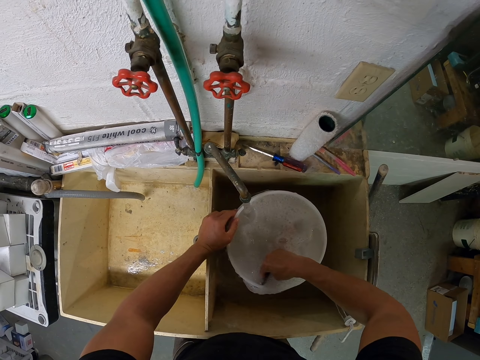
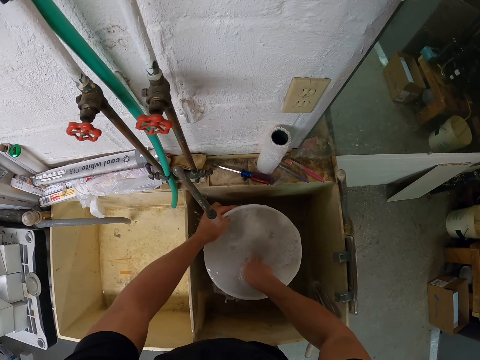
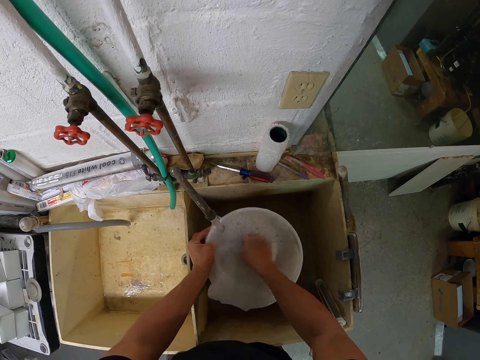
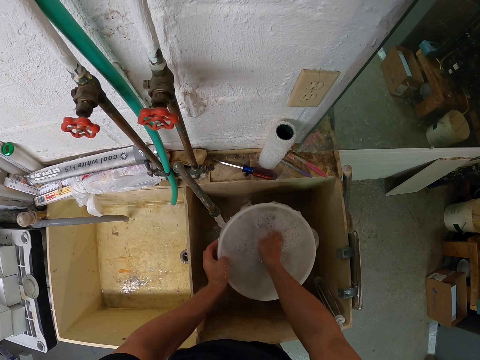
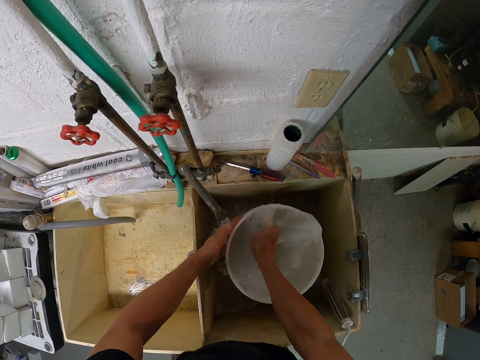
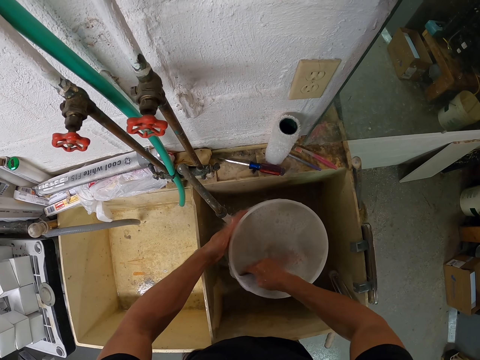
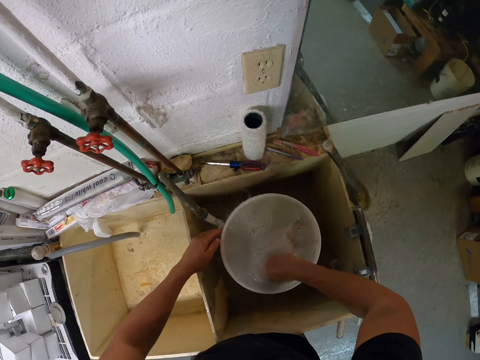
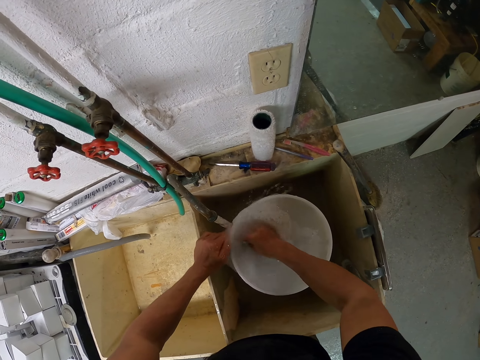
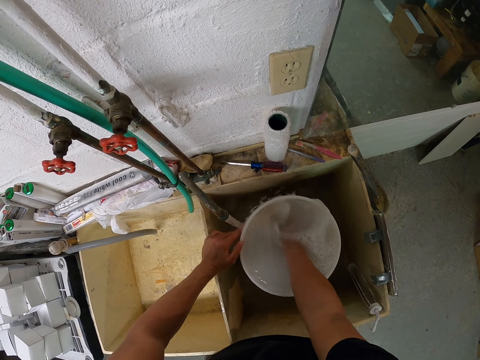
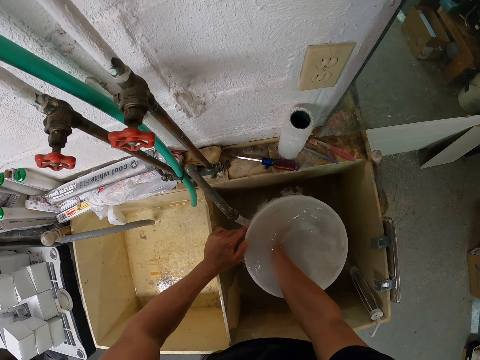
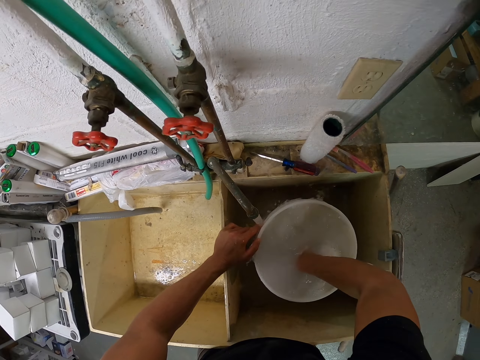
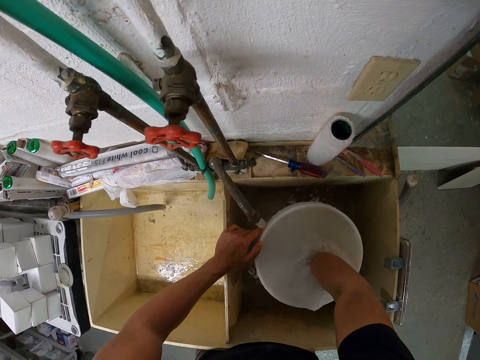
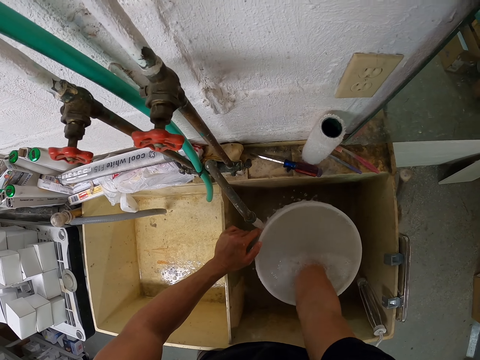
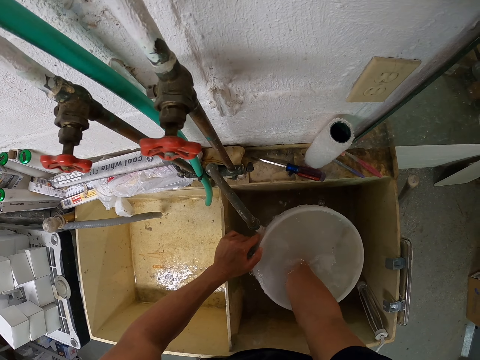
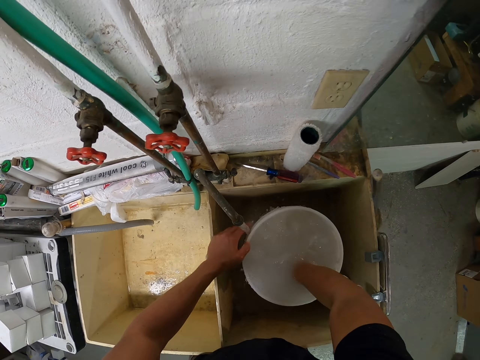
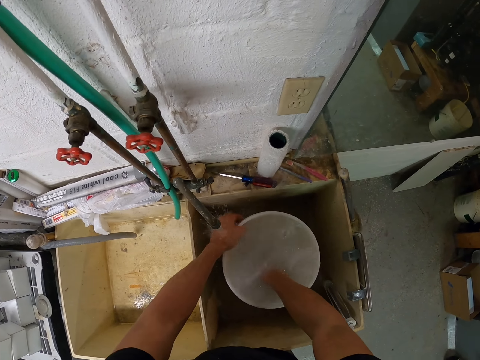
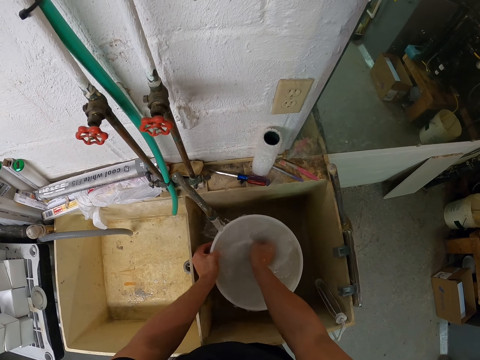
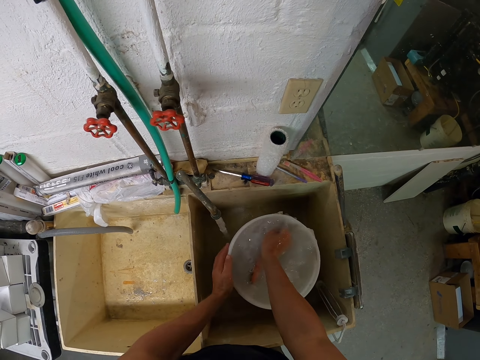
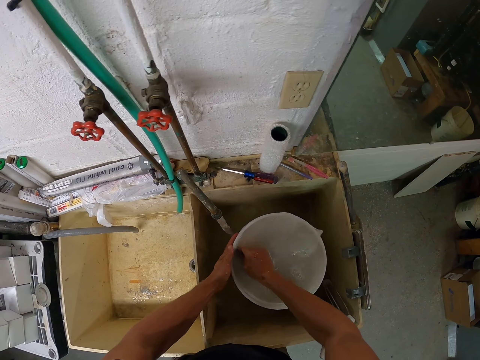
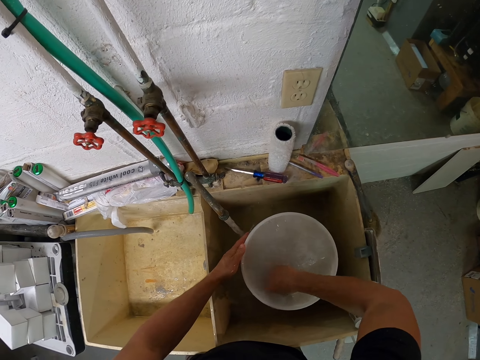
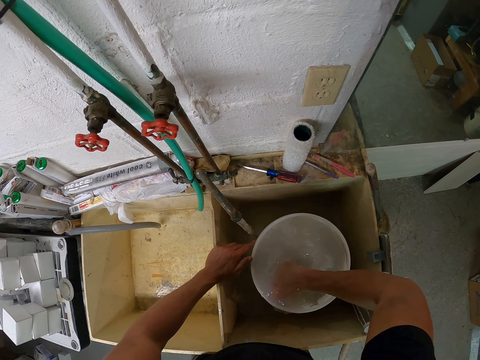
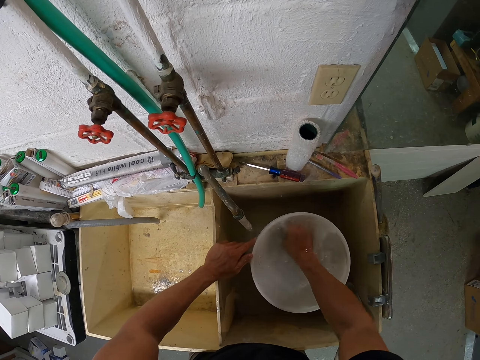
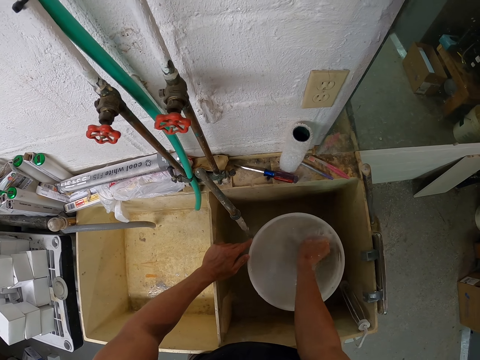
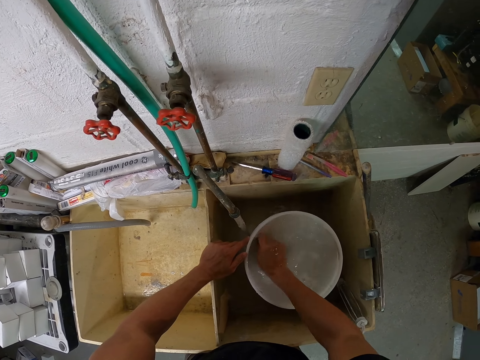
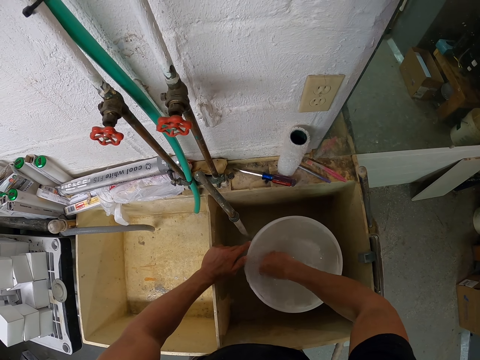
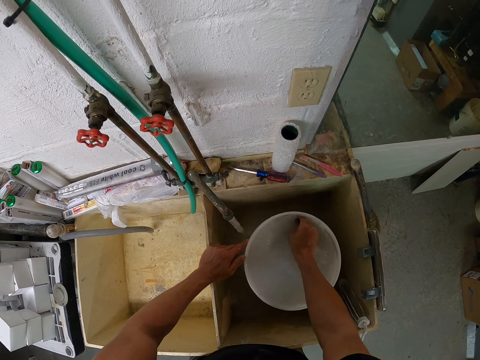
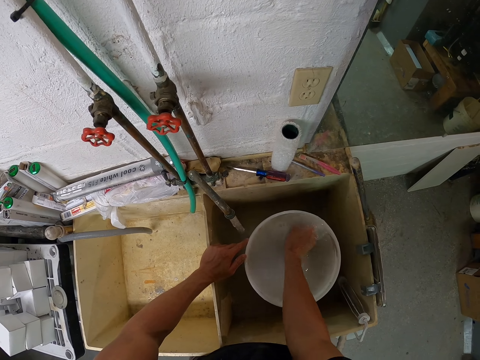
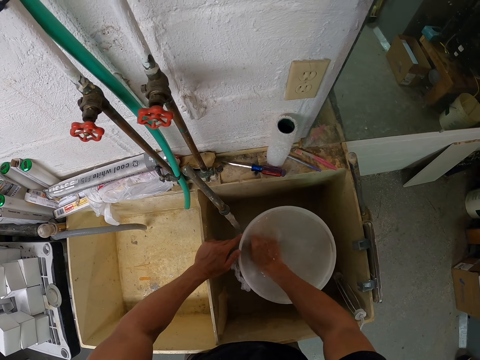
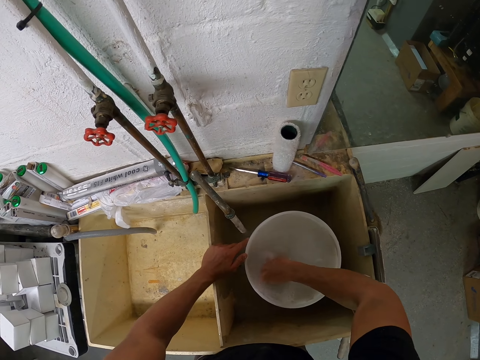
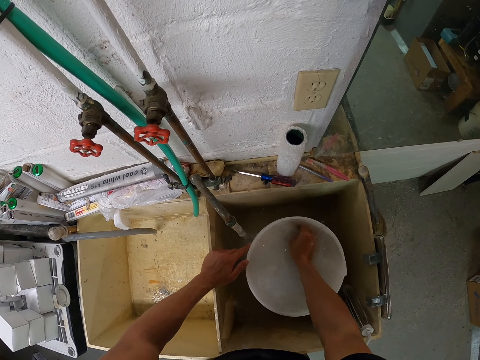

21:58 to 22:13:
The camera wearer moves the bucket away from the running water.

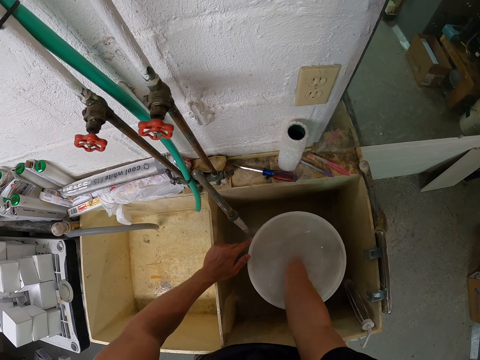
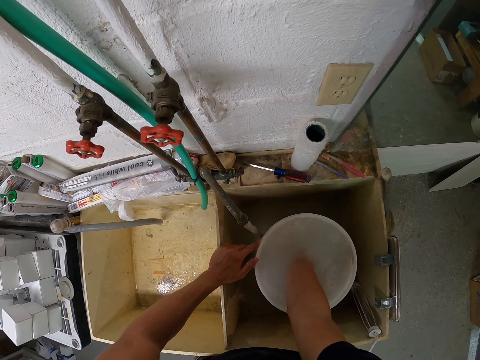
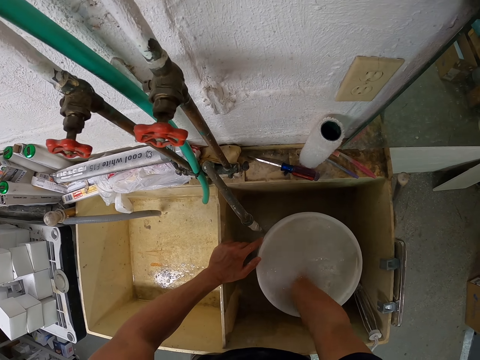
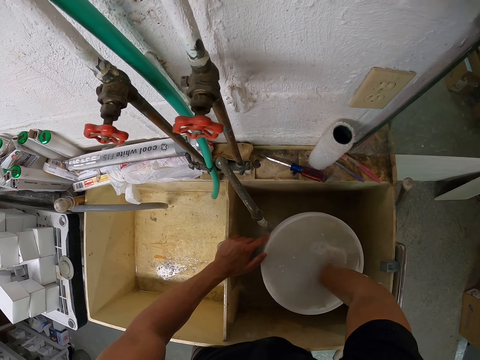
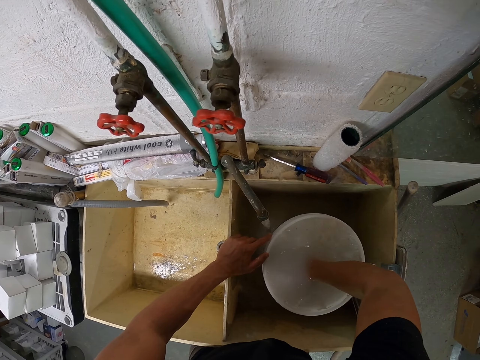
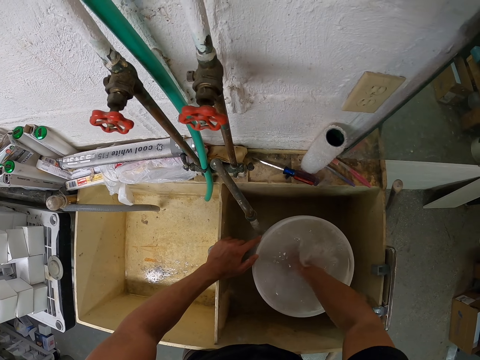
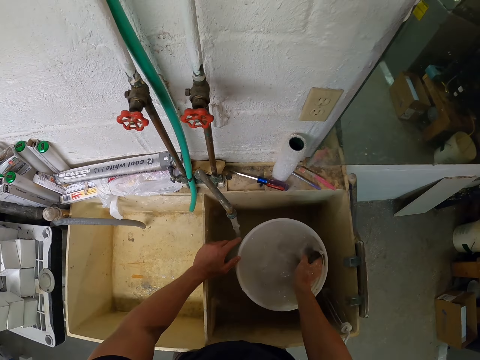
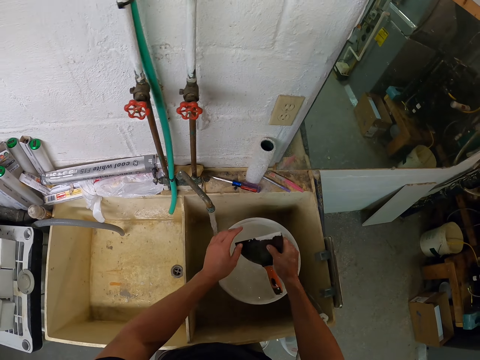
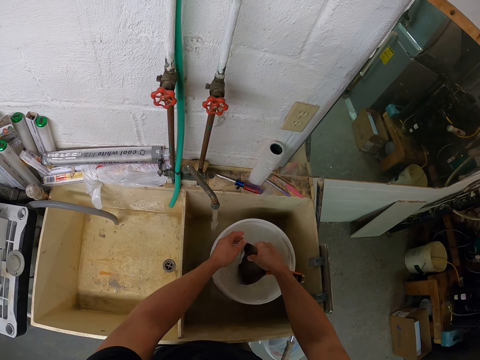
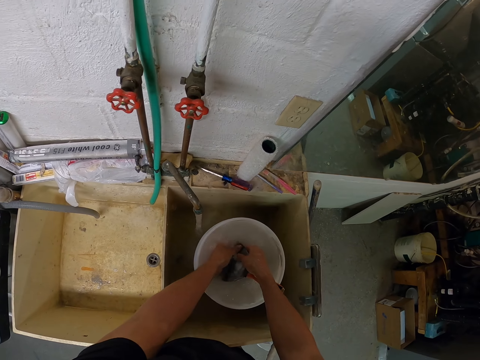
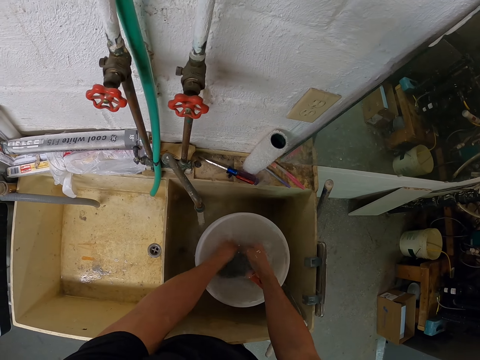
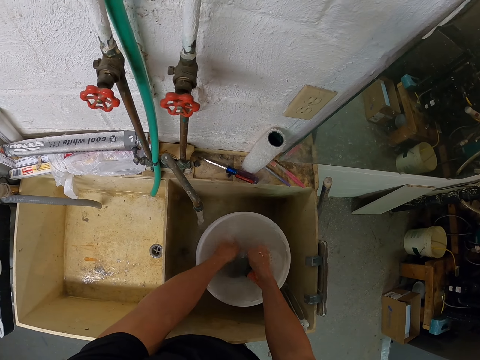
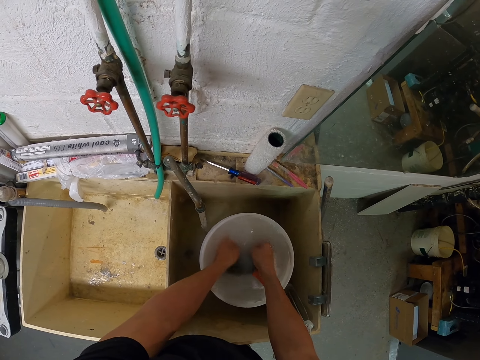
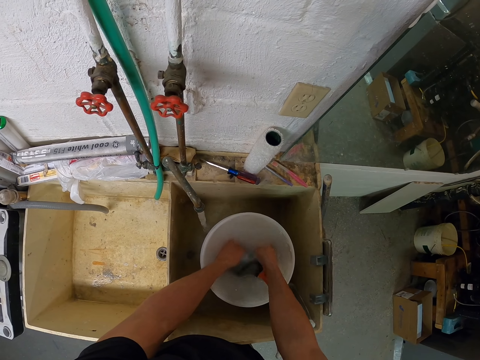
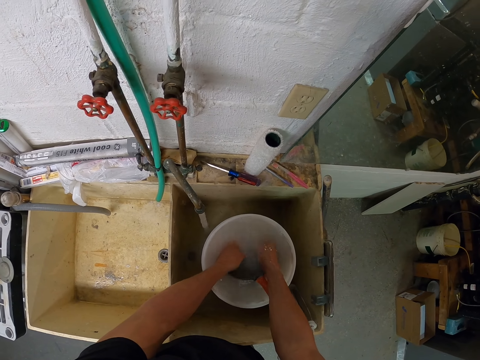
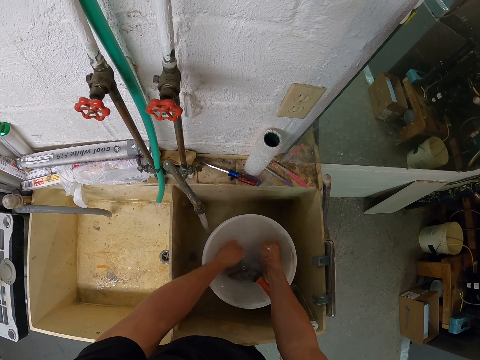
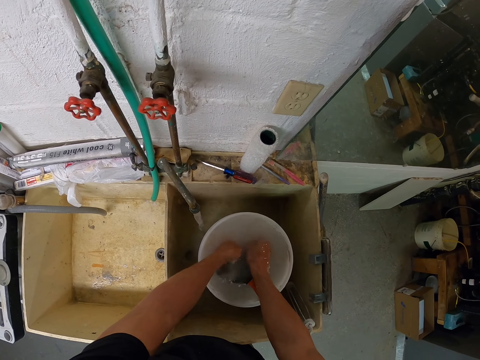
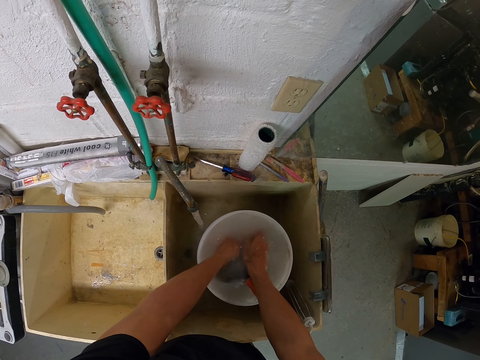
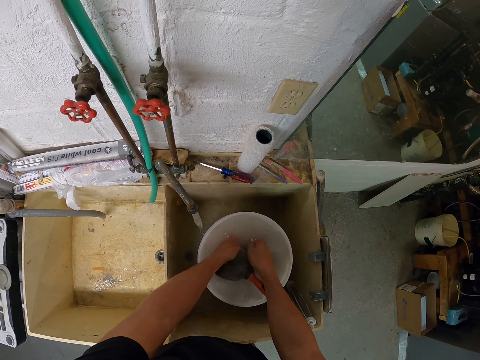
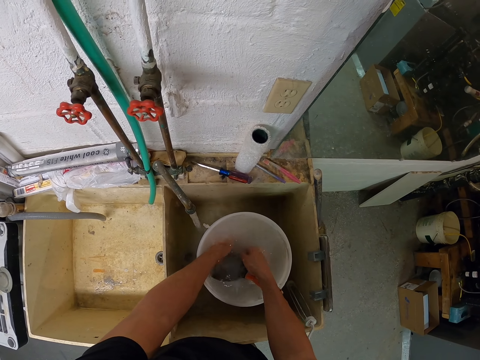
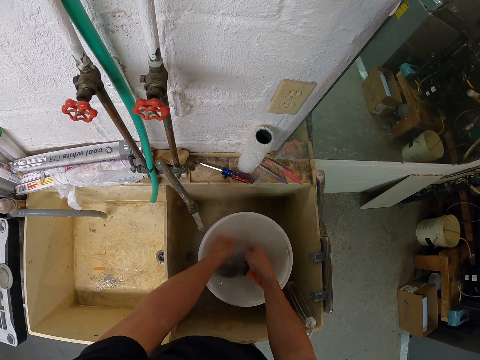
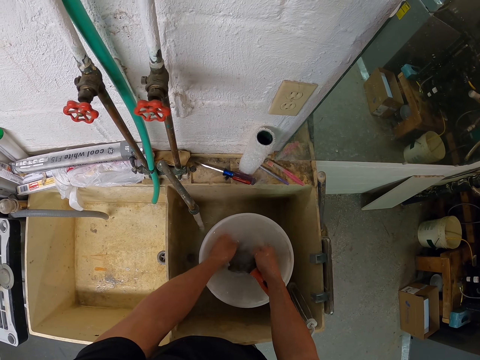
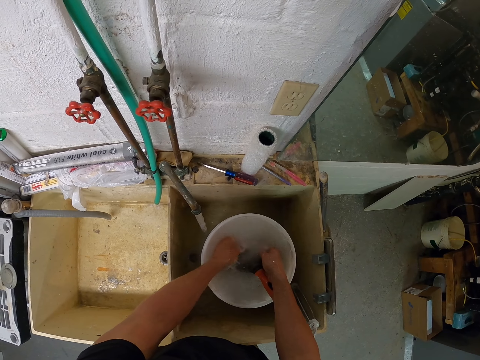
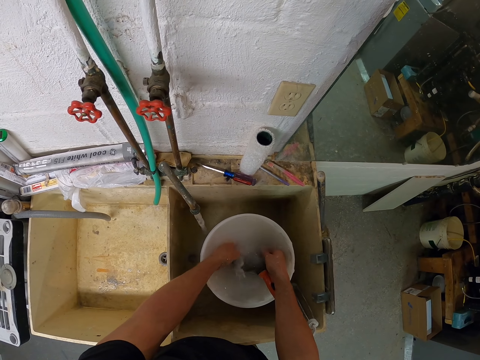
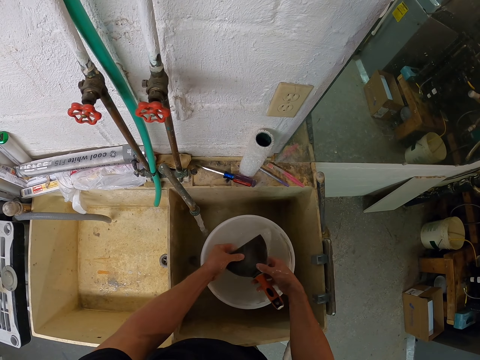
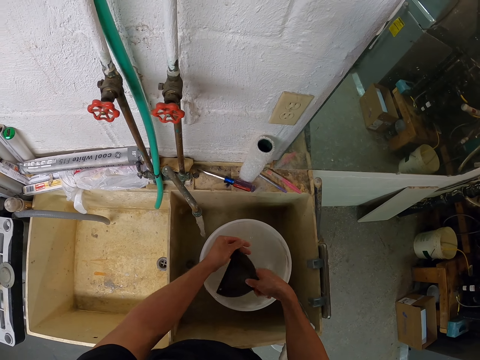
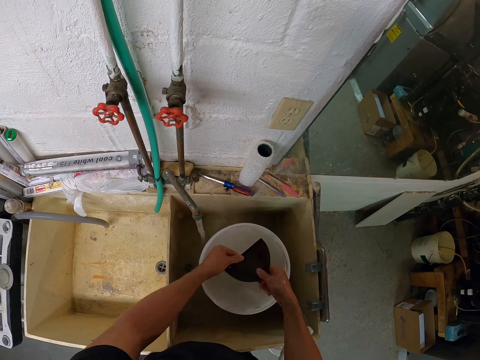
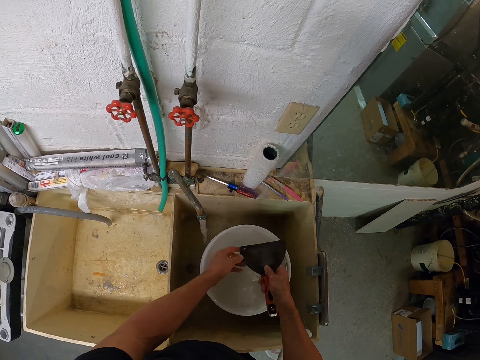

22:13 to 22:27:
The camera wearer removes the scraper from the bucket. They remove the cement from something. They dip the scraper into the water to remove paint from it. They wash something.
